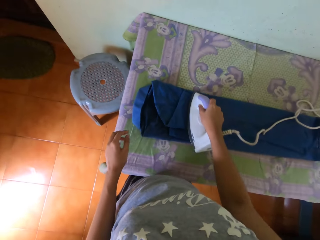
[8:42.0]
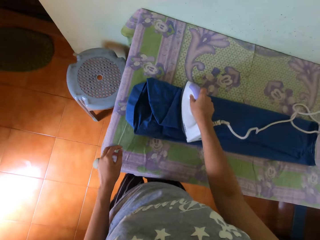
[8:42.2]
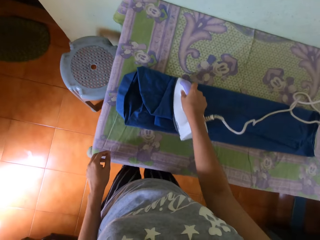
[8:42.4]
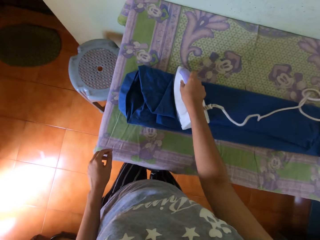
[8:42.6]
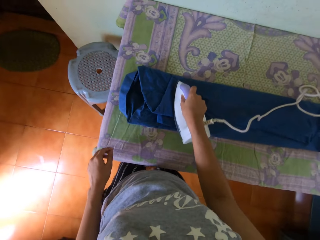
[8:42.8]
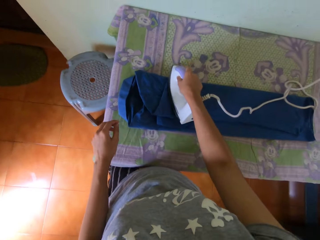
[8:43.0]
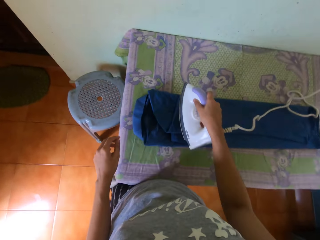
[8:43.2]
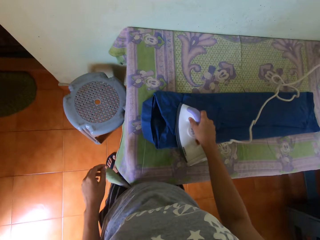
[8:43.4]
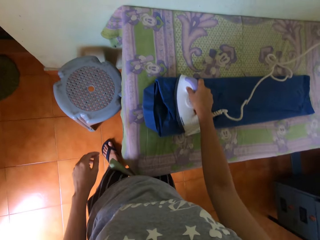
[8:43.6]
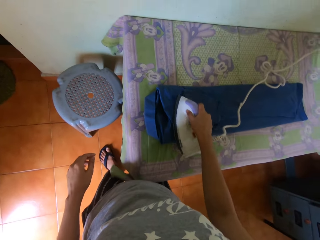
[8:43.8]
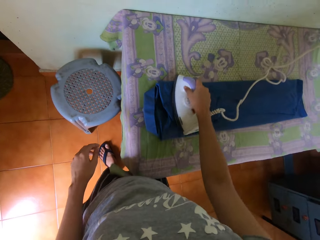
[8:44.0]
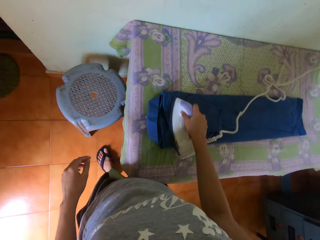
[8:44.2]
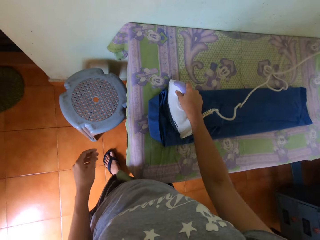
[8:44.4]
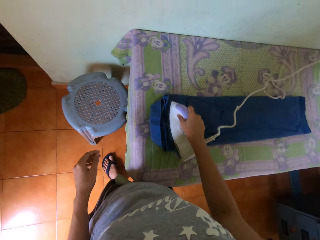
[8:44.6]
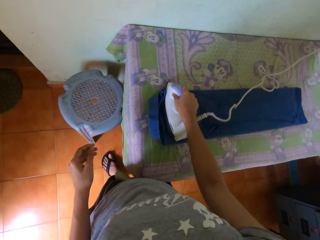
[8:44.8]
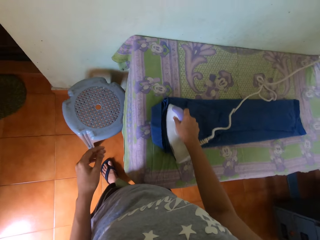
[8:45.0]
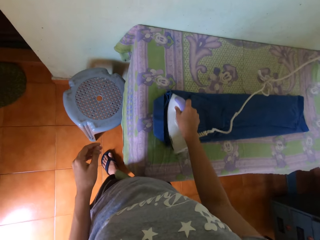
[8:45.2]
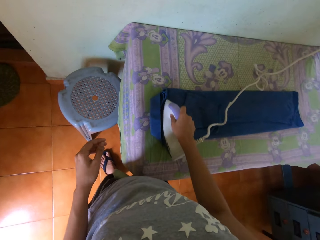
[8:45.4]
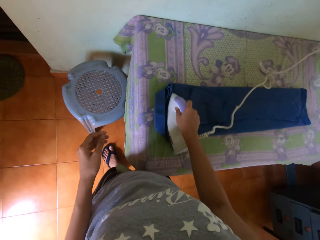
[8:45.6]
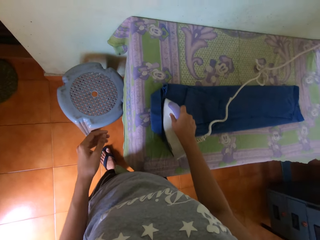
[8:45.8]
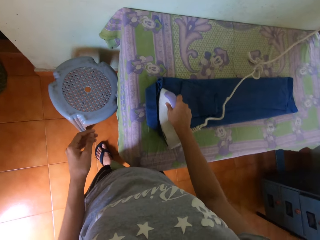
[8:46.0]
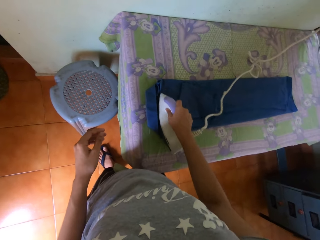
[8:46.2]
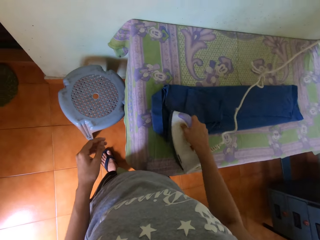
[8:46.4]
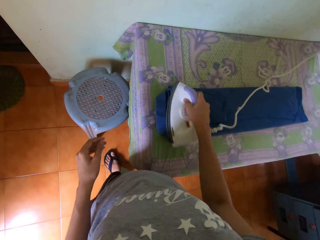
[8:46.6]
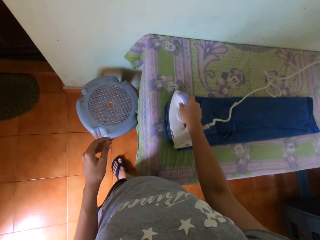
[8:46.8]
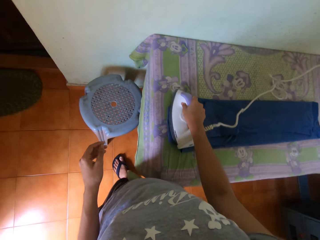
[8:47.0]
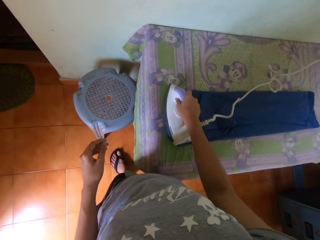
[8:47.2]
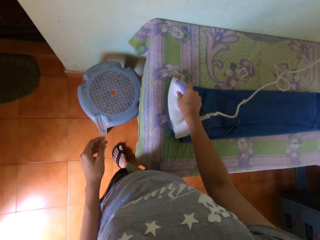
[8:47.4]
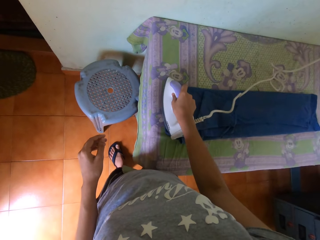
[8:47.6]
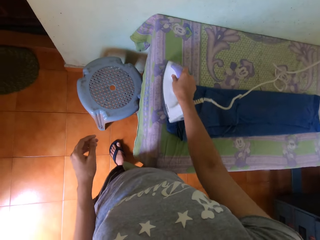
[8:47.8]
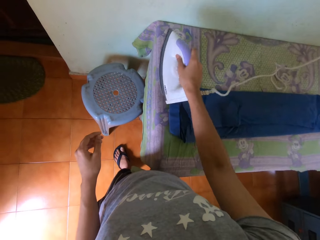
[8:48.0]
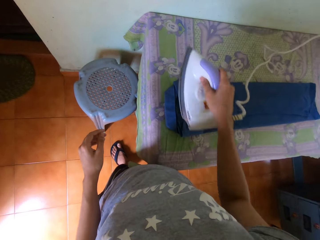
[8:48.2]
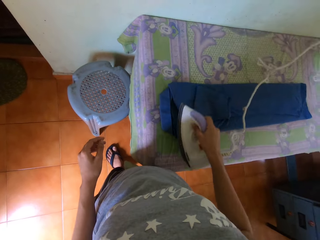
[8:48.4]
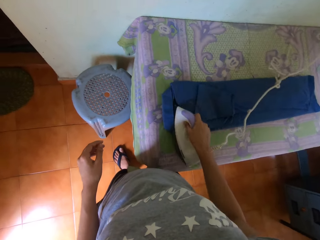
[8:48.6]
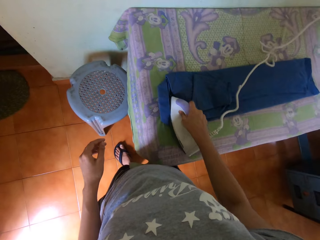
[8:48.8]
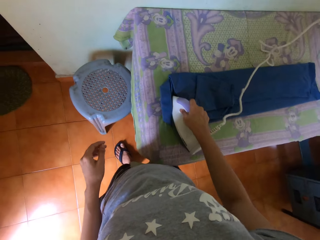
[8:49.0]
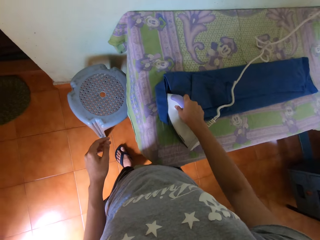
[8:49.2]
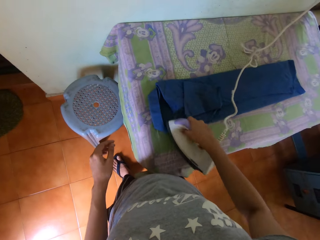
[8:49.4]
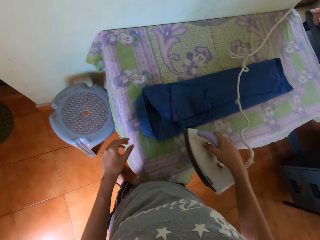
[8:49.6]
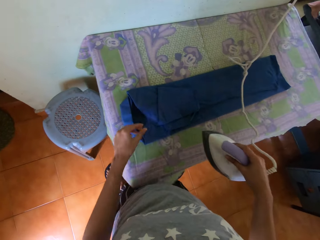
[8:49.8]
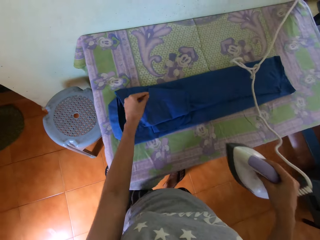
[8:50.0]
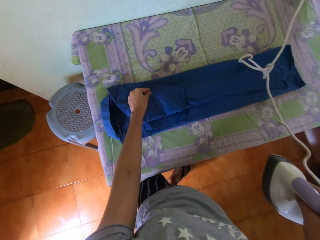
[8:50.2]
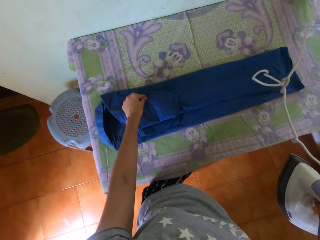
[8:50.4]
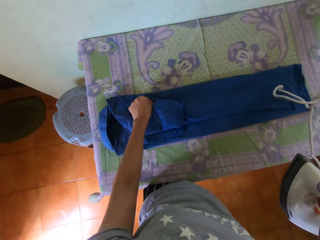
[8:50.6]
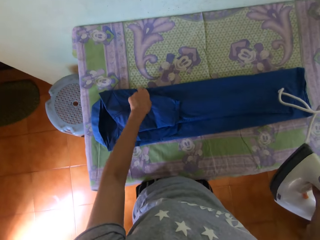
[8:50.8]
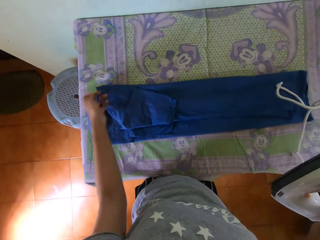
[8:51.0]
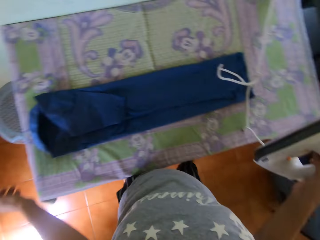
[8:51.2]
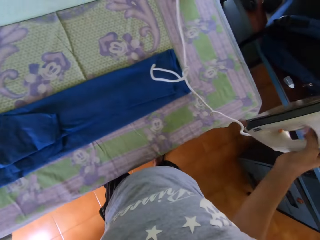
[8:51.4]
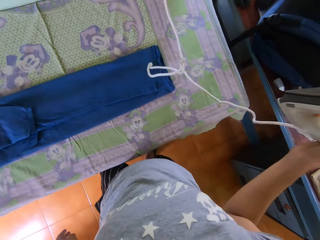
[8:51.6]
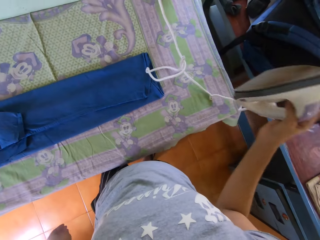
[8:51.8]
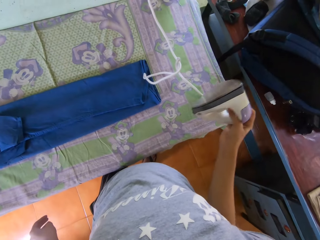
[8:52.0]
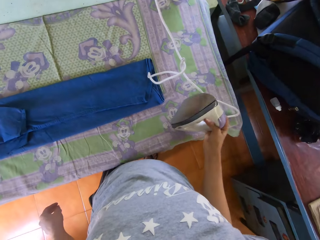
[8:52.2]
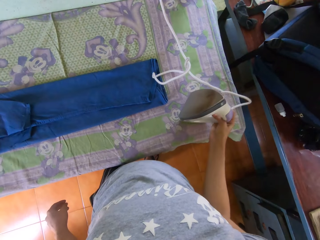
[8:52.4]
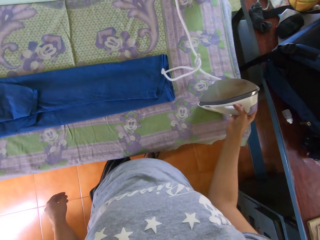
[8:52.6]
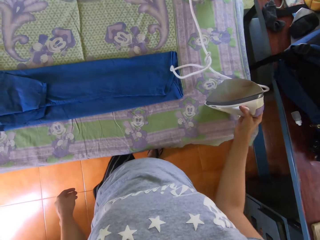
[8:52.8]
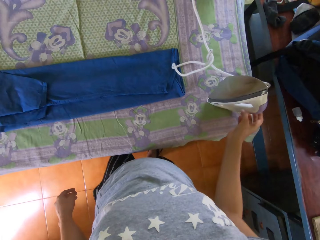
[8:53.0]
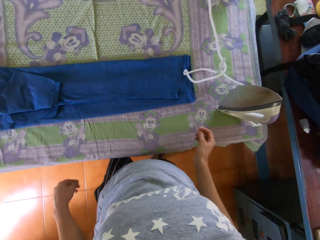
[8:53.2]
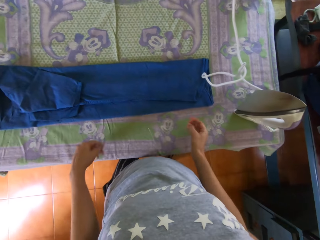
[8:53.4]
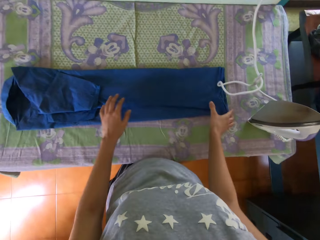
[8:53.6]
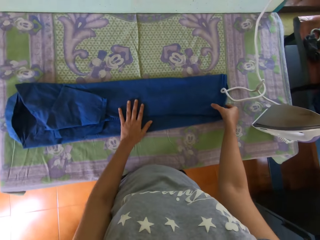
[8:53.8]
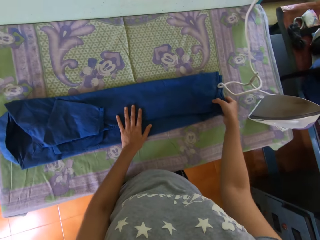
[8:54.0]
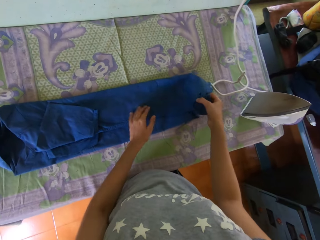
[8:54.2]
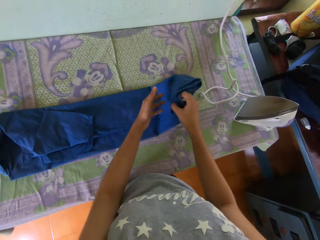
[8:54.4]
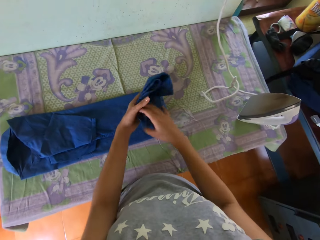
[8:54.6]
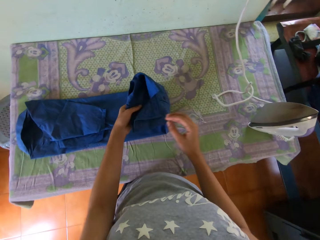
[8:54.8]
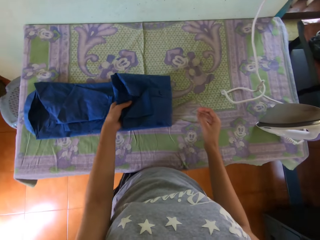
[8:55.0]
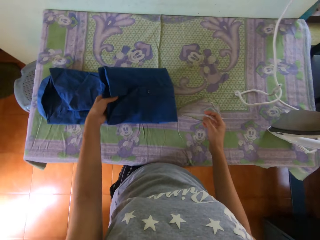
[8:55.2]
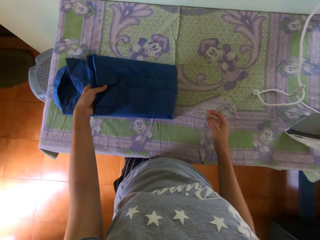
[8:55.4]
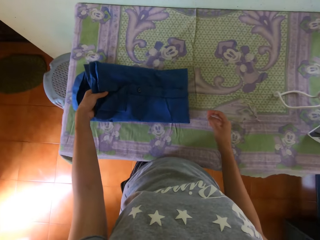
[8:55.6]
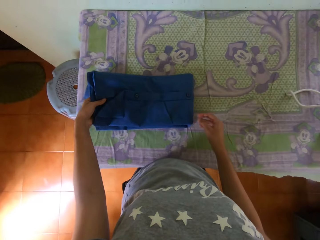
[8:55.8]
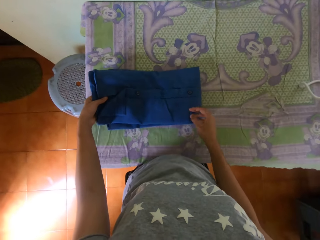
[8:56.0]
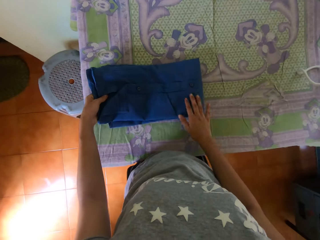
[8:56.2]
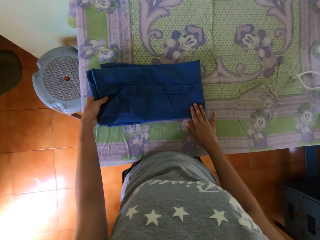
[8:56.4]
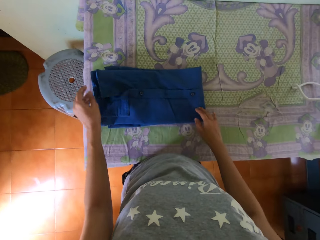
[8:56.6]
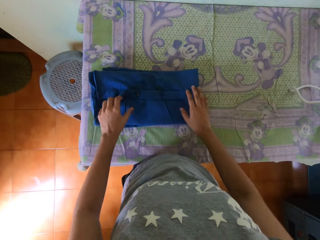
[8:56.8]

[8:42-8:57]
The camera wearer removes dirt from the shirt with his left hand. He picks the thread on the shirt. He drops the iron on the table with his right hand. He folds the shirt with his hands.

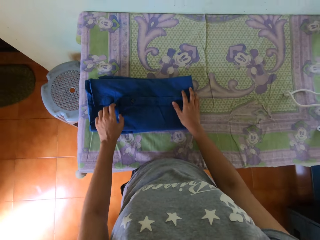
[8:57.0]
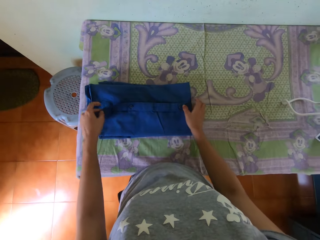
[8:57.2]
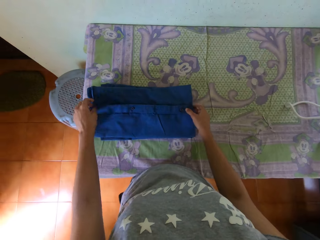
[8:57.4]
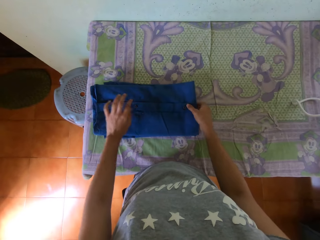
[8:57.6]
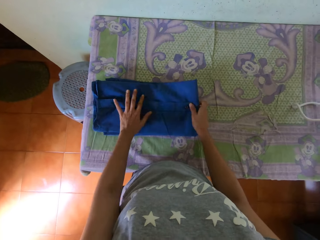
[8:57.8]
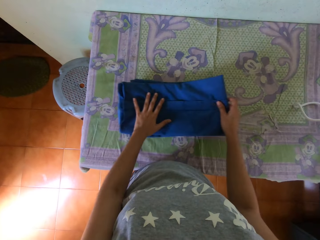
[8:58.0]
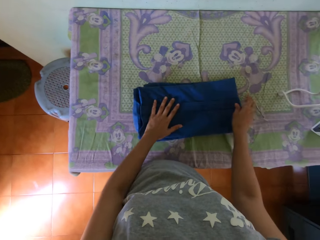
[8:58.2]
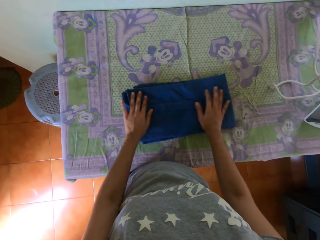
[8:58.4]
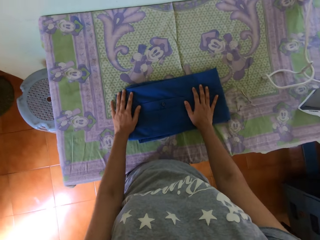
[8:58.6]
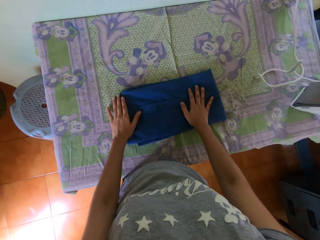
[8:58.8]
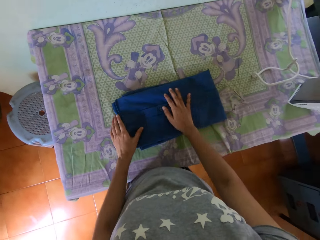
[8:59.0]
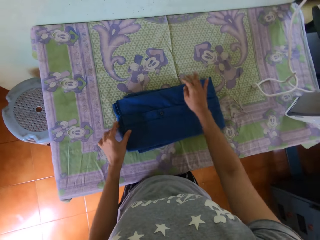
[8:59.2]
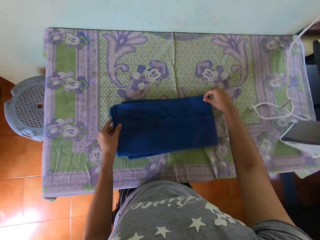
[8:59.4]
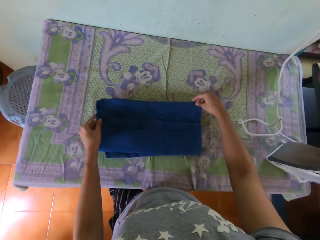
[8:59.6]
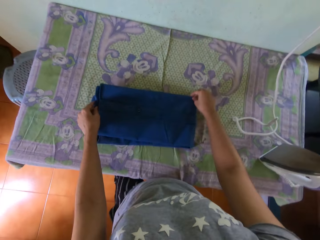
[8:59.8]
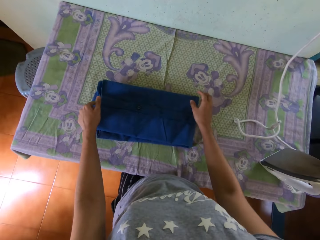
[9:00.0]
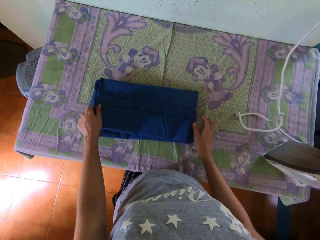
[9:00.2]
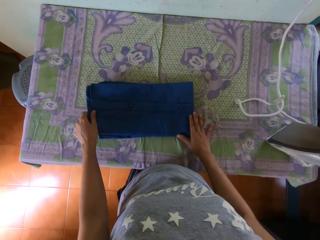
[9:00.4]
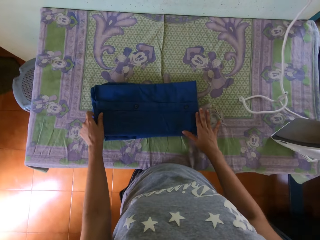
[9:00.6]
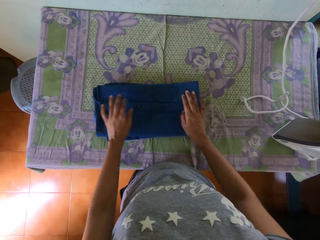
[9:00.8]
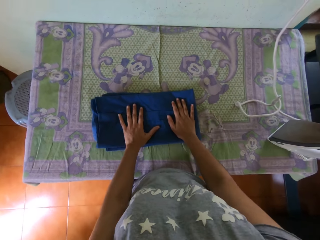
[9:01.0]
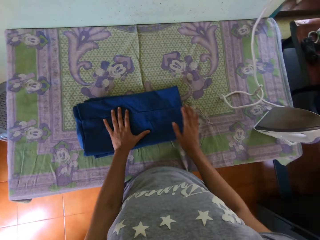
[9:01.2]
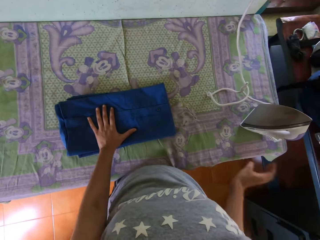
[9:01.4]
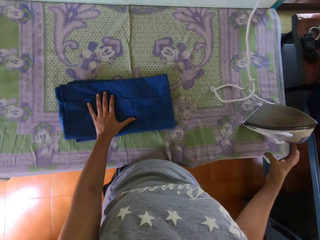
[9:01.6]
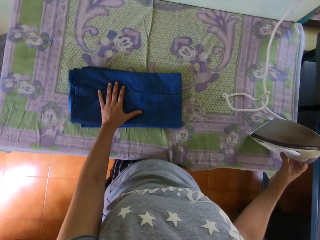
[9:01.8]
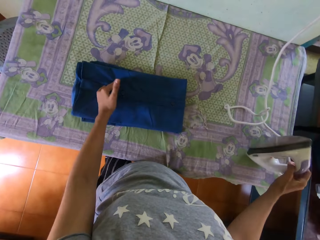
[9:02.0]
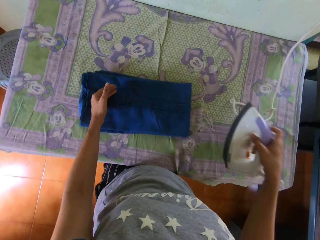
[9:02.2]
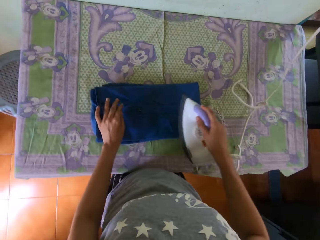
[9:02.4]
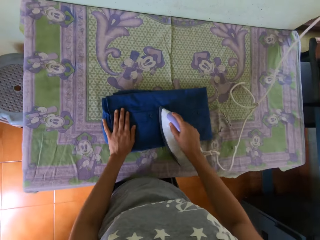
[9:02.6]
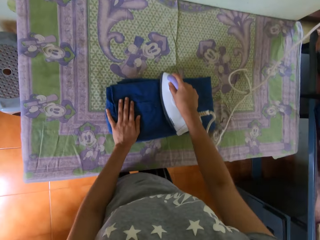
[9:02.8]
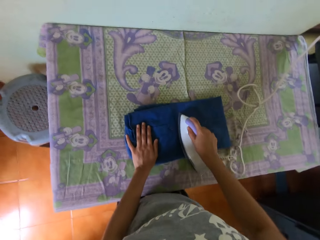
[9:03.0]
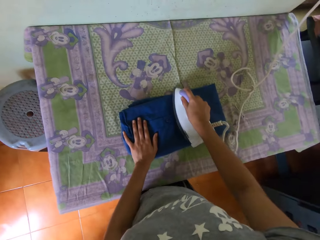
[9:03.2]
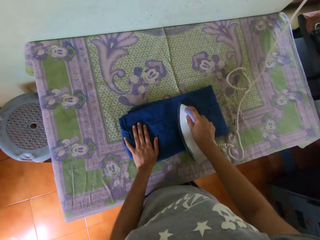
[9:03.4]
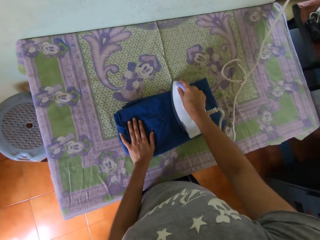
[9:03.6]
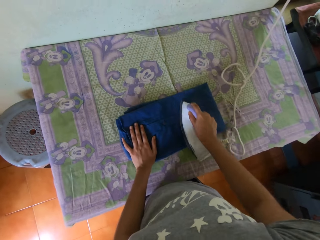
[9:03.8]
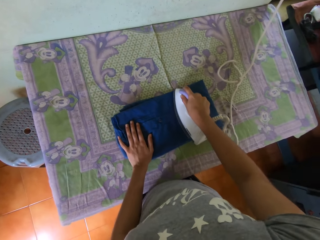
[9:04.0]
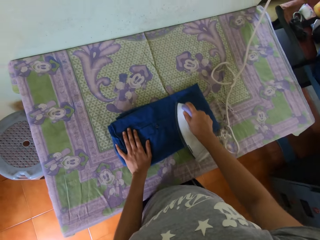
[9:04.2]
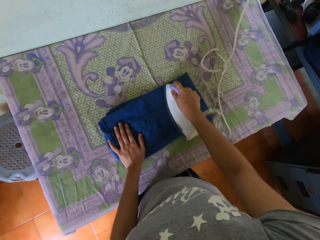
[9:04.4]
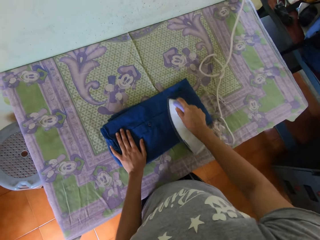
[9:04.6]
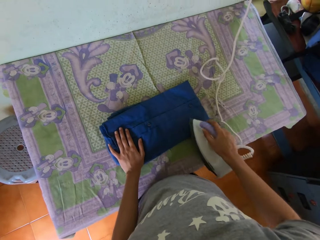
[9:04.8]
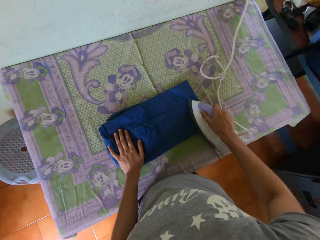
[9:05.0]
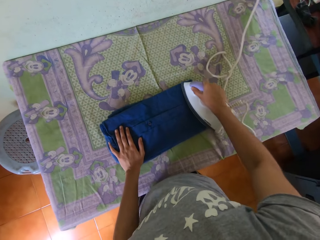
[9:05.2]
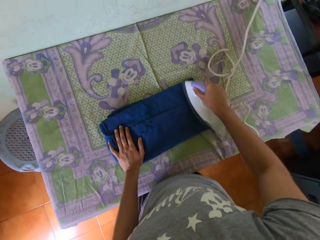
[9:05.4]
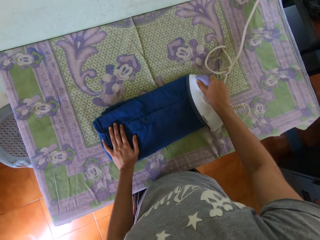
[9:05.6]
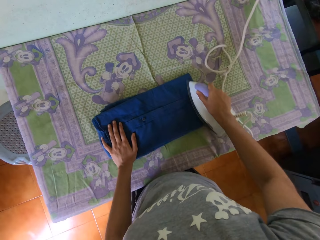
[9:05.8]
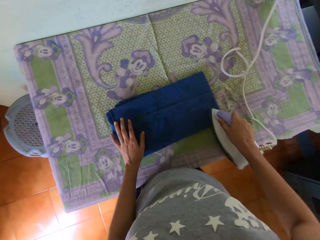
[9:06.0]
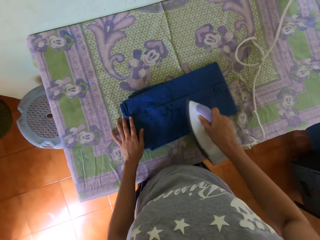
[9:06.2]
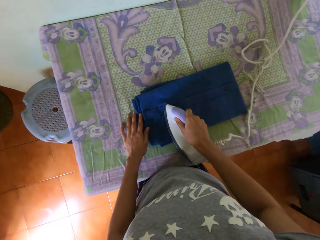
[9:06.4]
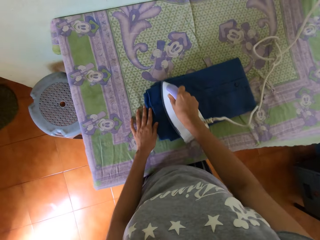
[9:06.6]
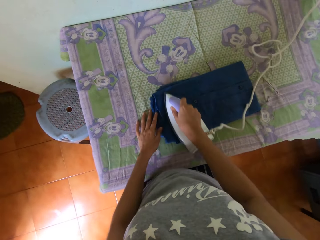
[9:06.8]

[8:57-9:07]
The camera wearer moves the shirt on the table with his hands. He picks the iron from the table with his right hand. He irons the shirt on the table with the iron in his right hand.
